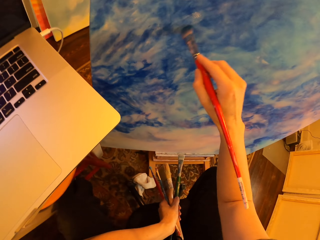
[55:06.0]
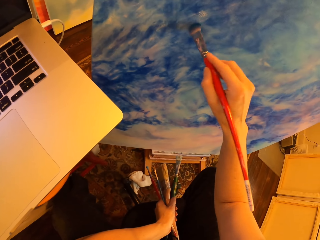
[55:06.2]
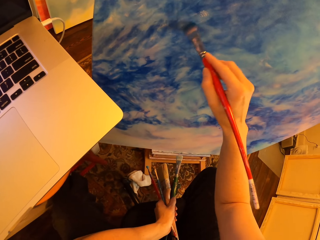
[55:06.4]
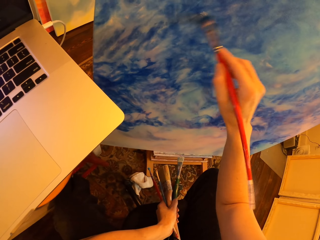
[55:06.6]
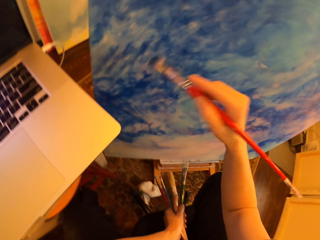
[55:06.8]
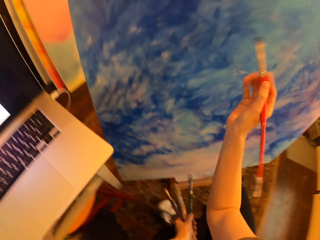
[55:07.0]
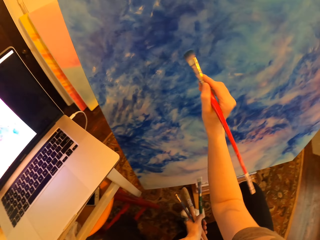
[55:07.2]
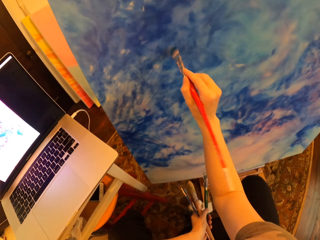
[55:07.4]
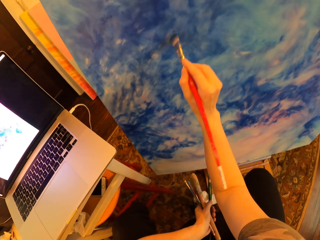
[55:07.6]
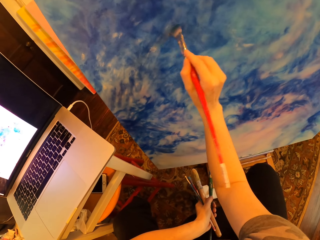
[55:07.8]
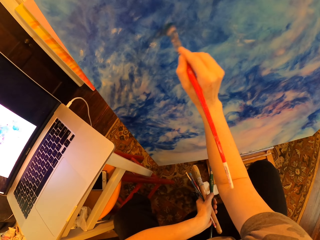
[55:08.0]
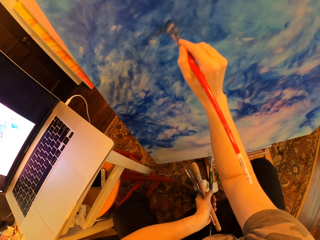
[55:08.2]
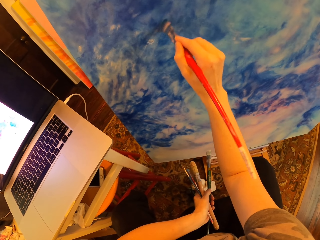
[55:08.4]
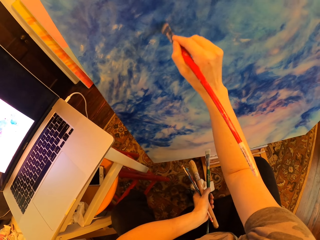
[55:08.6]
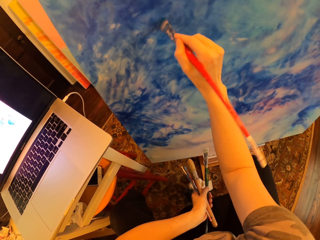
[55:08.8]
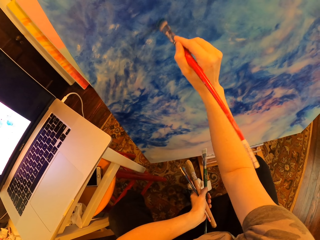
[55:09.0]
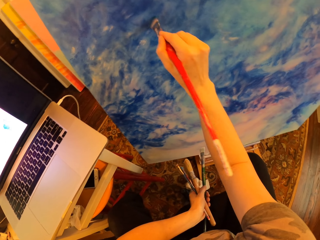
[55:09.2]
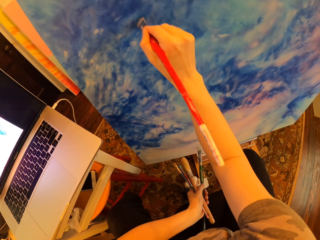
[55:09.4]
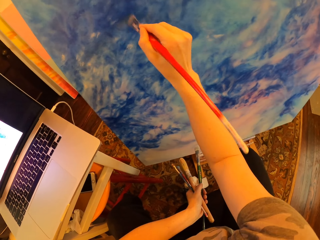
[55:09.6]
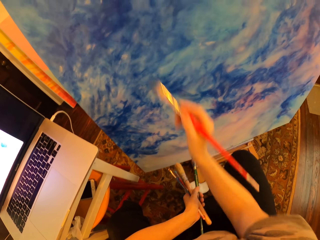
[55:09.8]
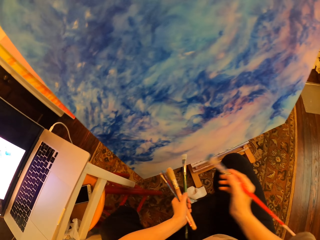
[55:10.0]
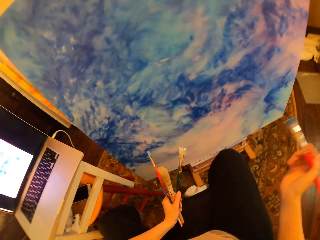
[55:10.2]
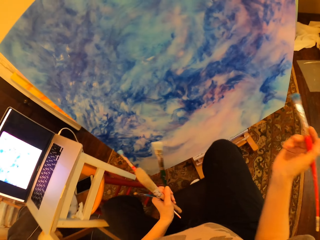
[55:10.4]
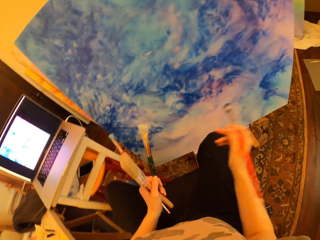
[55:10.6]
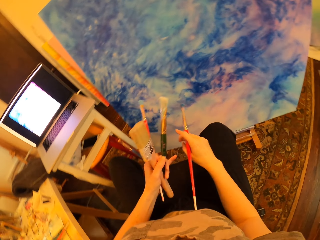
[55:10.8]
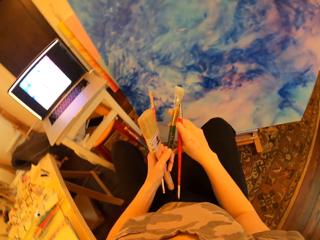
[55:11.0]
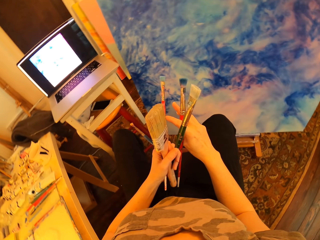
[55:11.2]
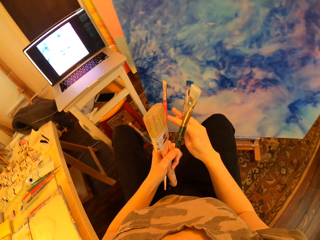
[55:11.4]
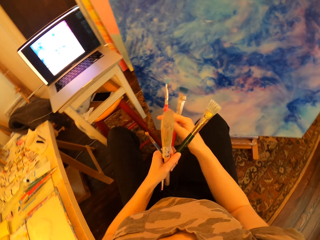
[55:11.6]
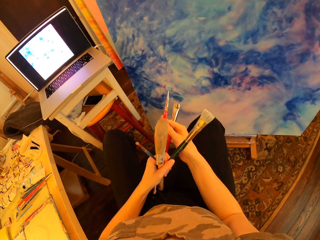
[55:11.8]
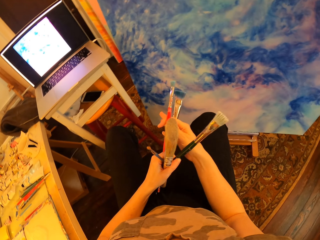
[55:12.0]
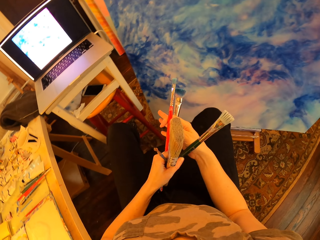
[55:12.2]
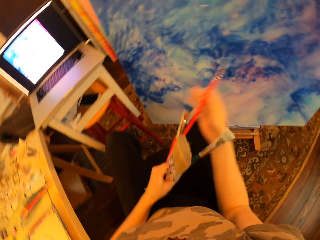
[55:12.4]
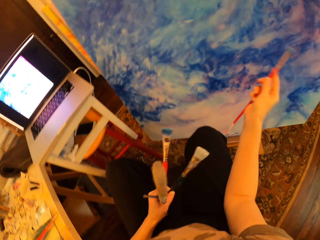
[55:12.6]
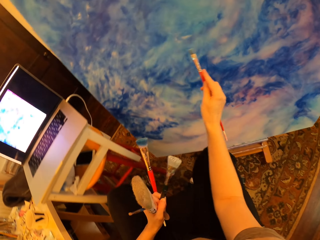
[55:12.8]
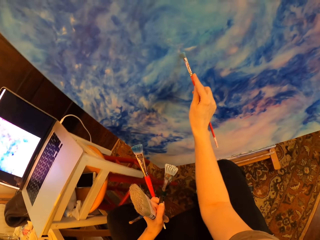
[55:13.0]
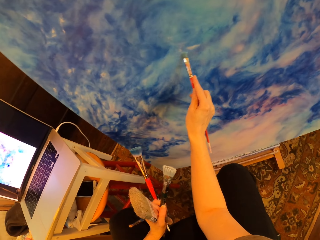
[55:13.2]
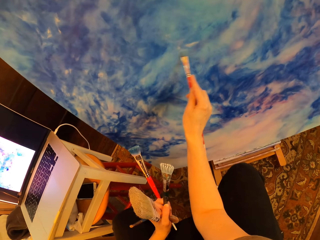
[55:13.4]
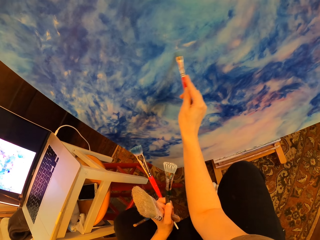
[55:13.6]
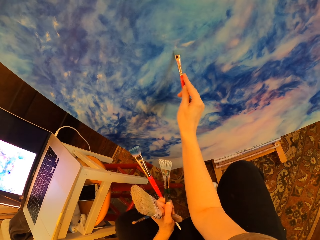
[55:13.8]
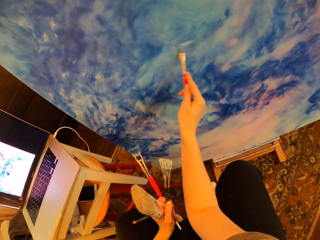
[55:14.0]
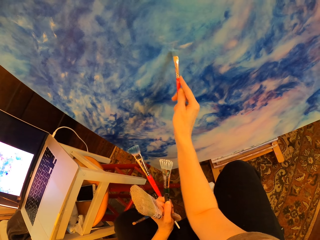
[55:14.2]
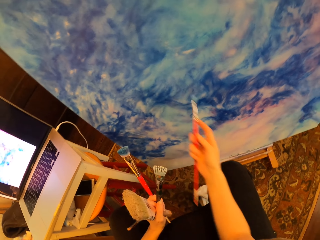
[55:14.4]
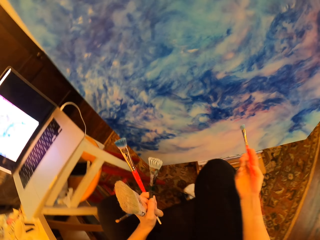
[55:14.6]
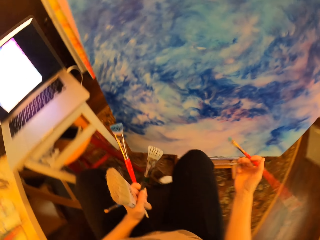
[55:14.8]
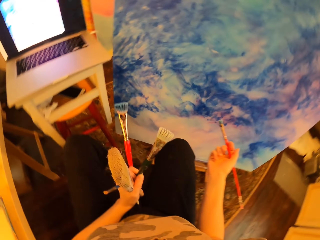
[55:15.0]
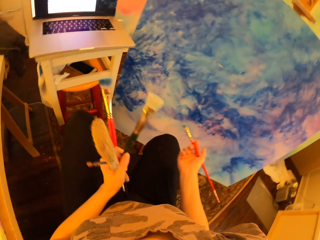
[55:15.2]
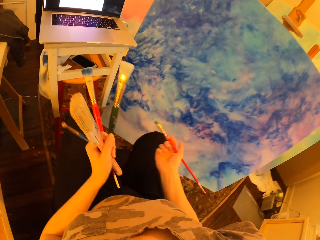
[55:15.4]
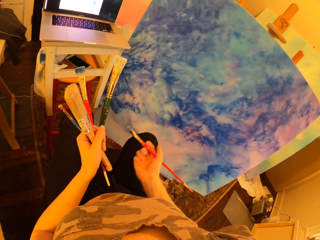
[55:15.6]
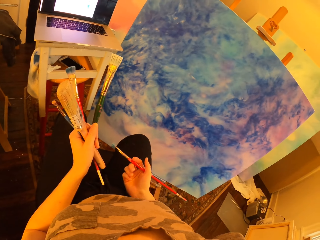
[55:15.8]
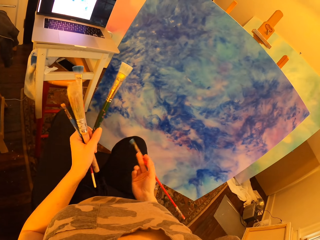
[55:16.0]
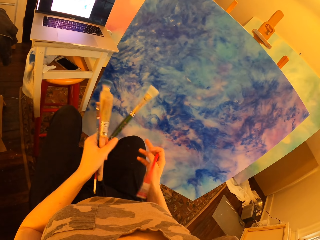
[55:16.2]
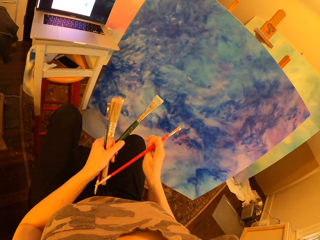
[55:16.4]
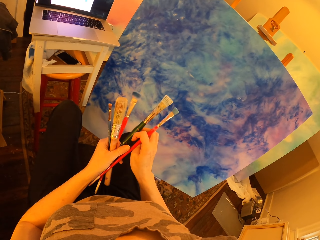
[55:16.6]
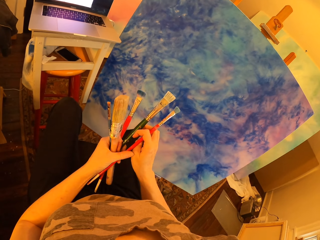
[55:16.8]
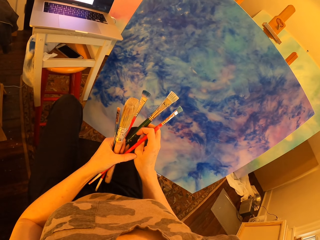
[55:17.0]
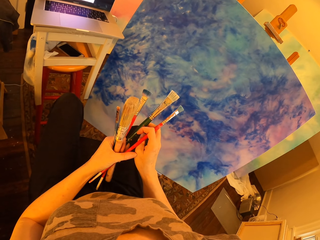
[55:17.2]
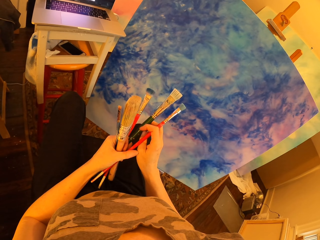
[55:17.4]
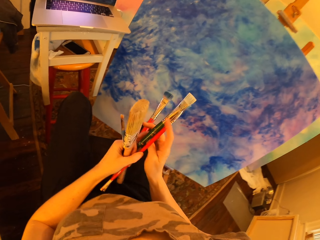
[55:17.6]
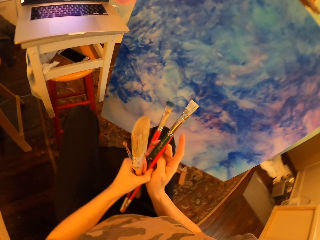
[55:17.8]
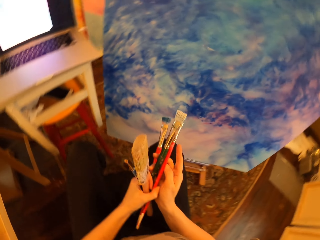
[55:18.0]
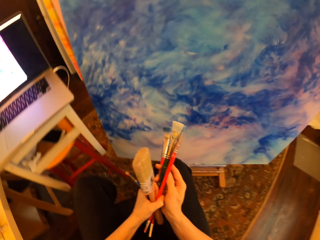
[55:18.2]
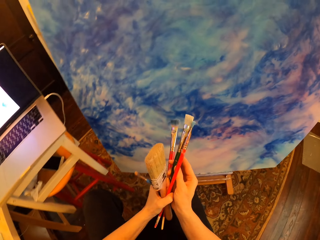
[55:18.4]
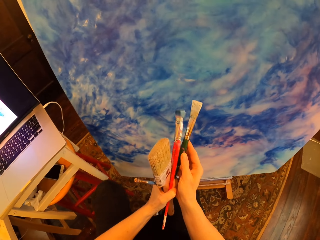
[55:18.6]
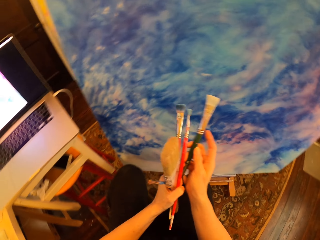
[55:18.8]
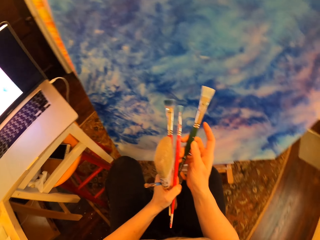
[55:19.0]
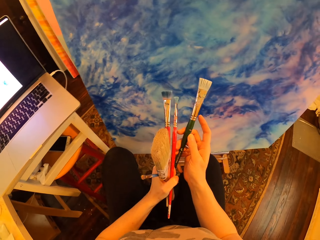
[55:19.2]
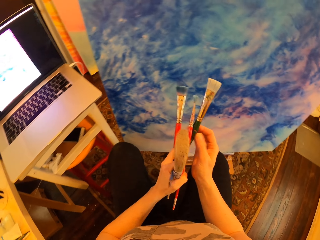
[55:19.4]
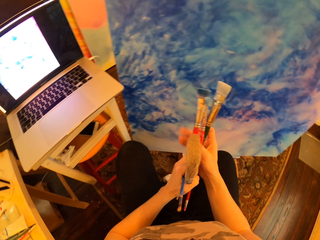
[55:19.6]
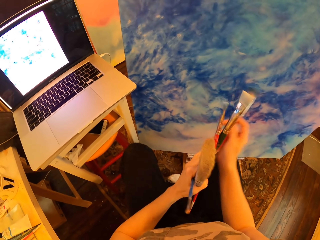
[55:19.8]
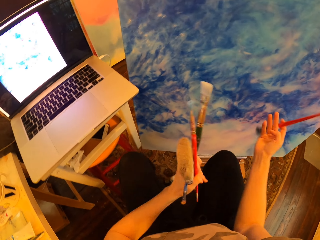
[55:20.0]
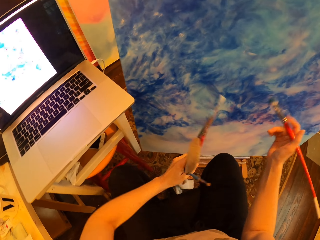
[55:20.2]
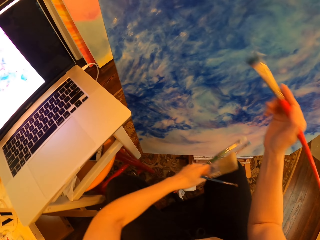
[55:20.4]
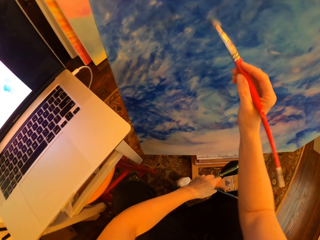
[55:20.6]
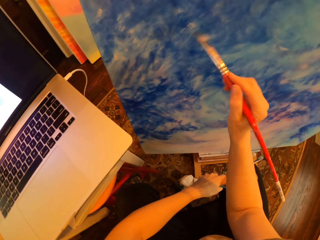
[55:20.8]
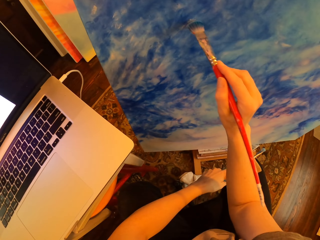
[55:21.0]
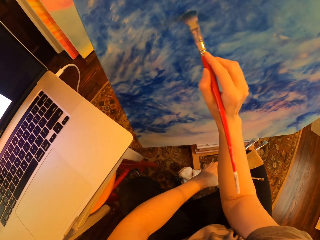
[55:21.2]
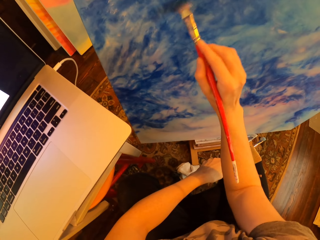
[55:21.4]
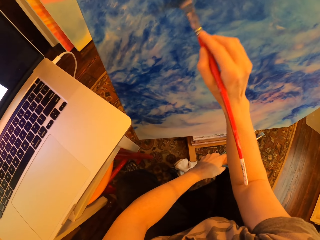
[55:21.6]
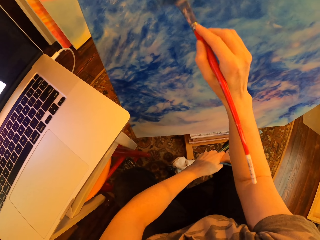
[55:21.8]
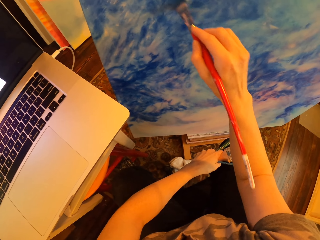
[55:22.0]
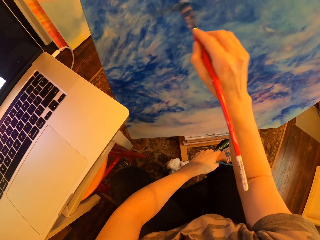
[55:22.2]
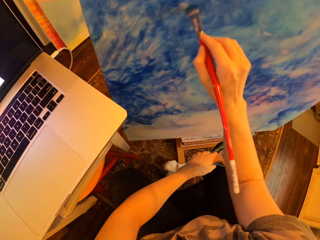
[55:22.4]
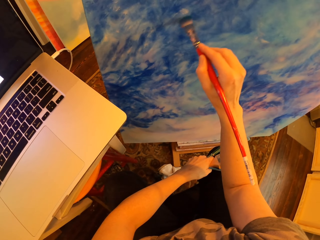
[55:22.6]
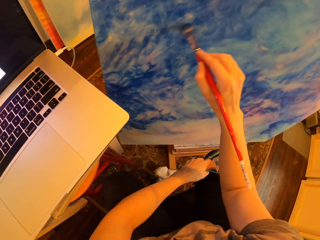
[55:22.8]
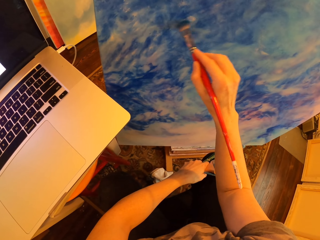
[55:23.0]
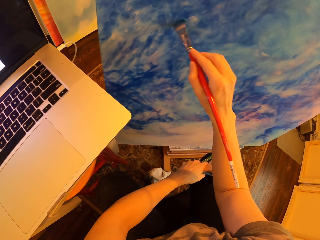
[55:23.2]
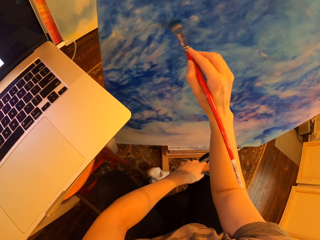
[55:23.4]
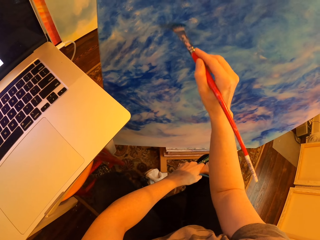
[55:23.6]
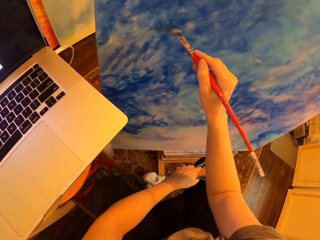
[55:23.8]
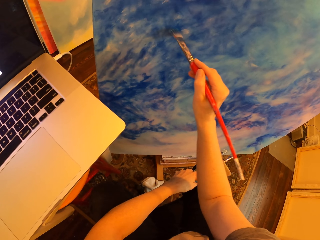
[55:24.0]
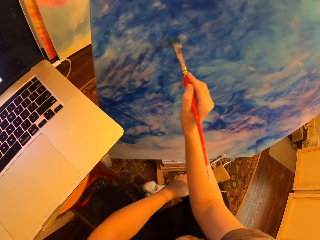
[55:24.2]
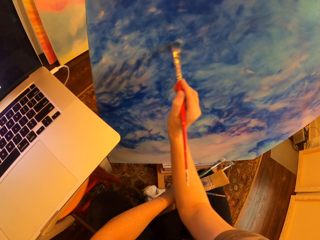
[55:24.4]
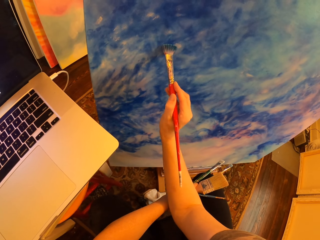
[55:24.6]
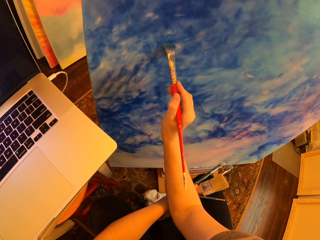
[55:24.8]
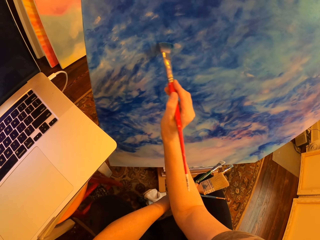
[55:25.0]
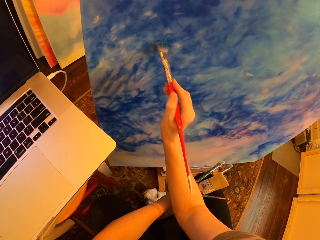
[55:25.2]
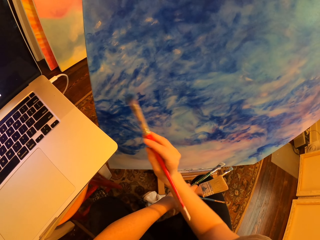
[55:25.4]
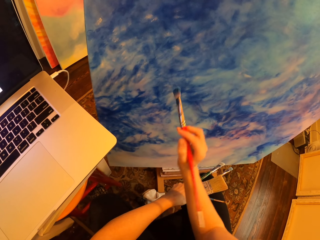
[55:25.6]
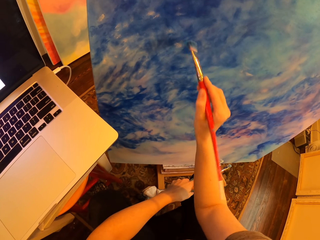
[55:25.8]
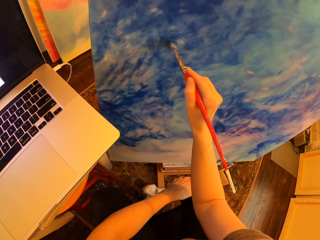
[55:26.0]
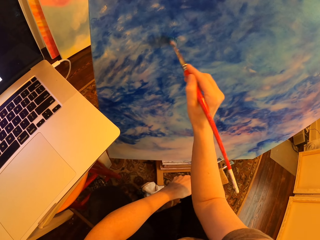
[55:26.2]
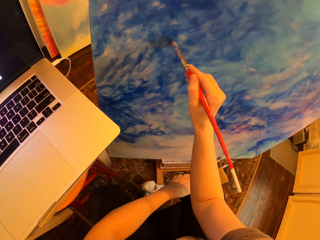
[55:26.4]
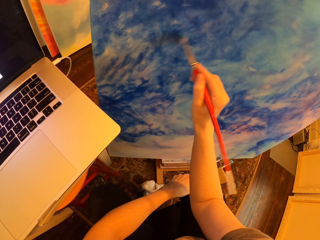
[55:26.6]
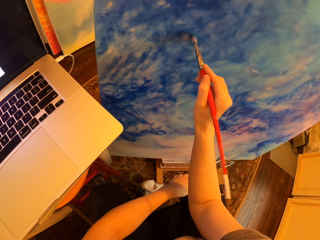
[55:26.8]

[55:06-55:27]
The camera wearer holds brushes and gazes at the painting. They switch art brush. They pick a red brush from the left hand. They paint on the canvas and hold brushes. They paint on the palette. They gaze at the painting and hold brushes. They hold brushes and switch art brush. They pick the red brush from the left hand. They brush off excess paint on the painting with an art brush and hold brushes. They paint on the palette.
